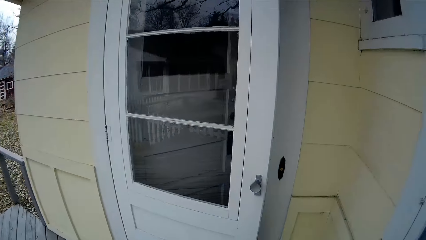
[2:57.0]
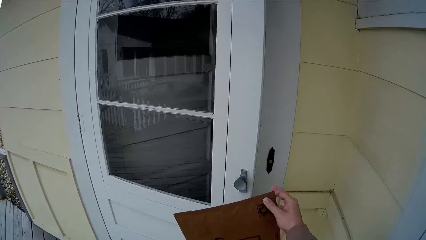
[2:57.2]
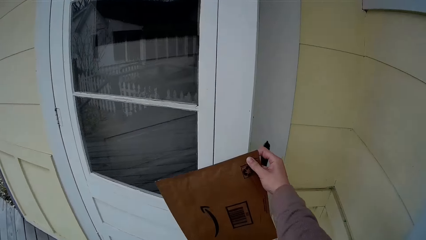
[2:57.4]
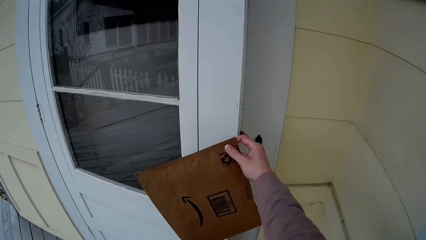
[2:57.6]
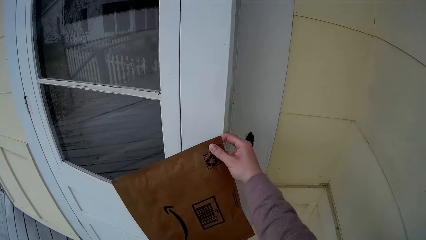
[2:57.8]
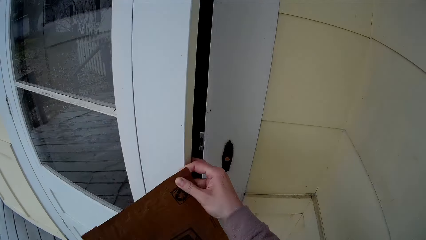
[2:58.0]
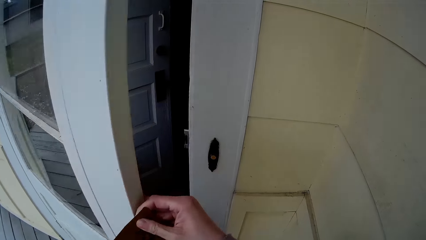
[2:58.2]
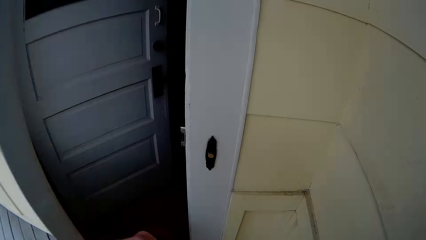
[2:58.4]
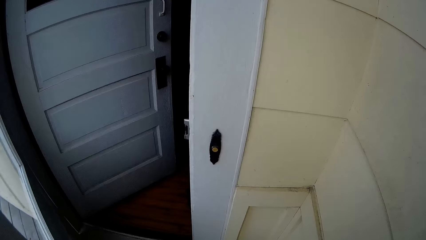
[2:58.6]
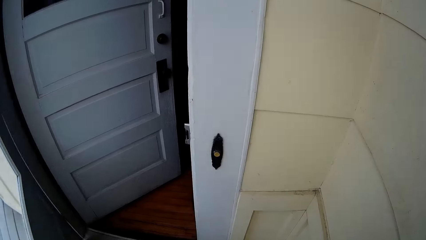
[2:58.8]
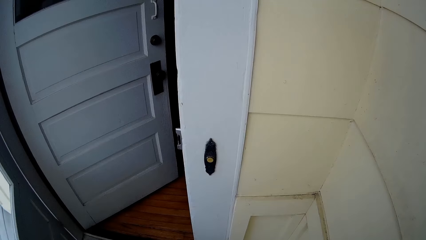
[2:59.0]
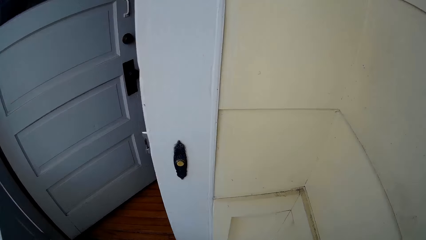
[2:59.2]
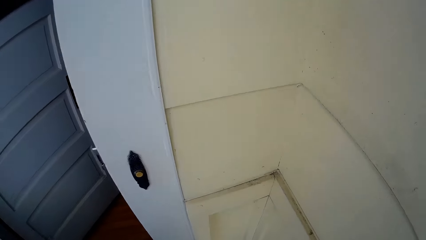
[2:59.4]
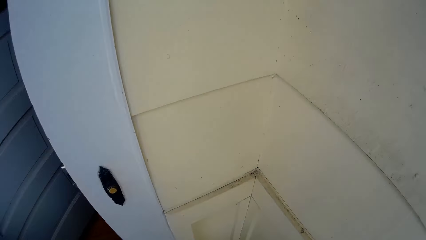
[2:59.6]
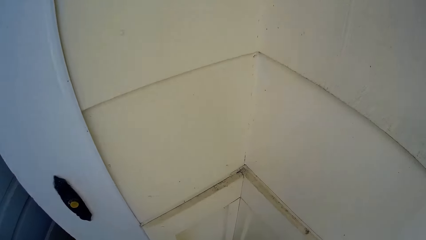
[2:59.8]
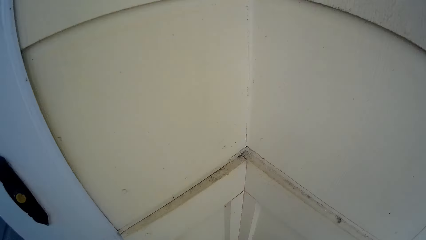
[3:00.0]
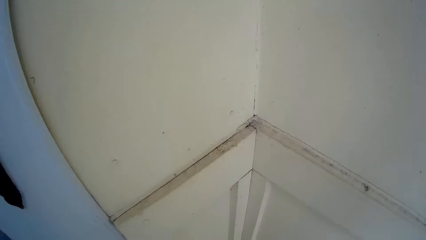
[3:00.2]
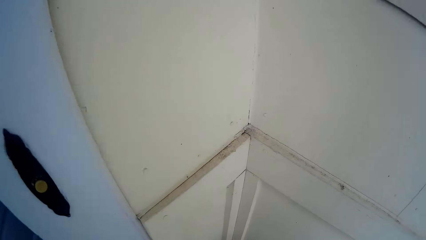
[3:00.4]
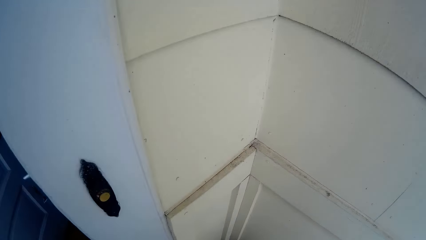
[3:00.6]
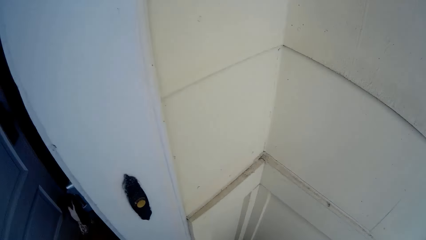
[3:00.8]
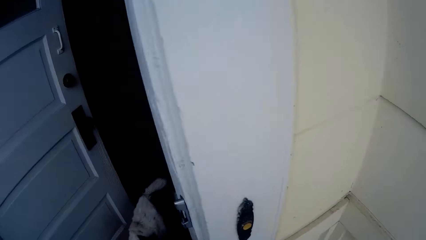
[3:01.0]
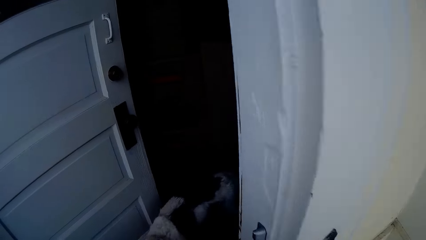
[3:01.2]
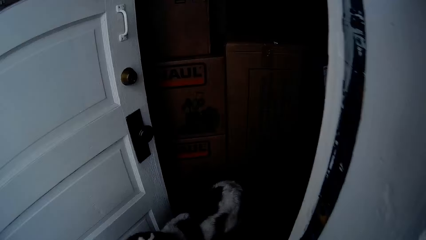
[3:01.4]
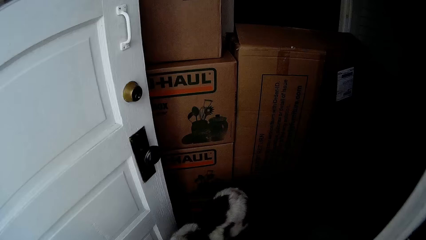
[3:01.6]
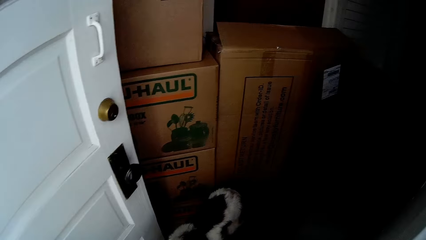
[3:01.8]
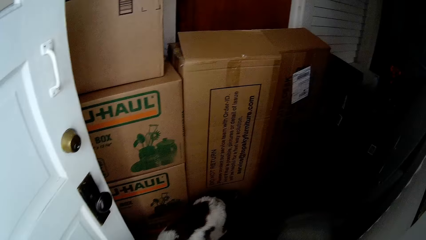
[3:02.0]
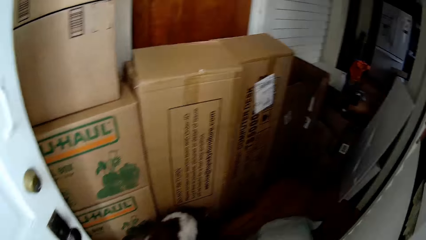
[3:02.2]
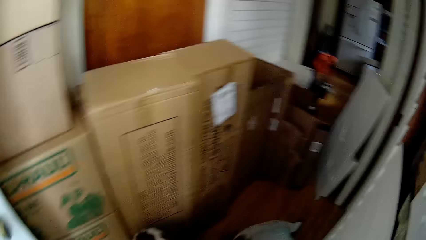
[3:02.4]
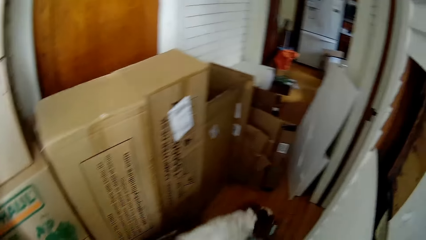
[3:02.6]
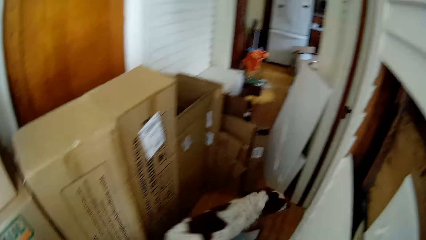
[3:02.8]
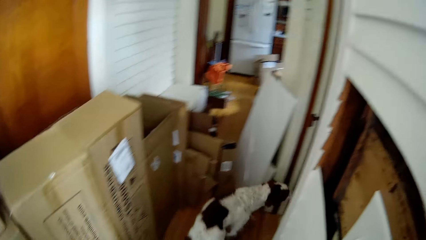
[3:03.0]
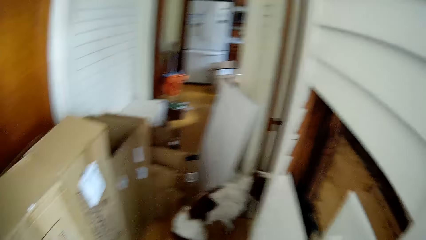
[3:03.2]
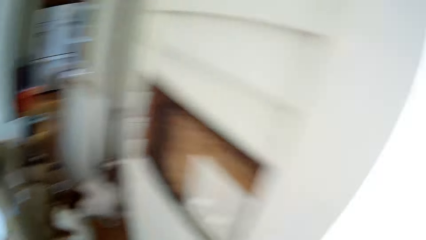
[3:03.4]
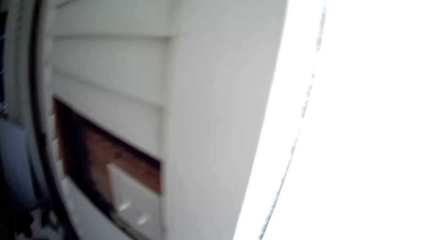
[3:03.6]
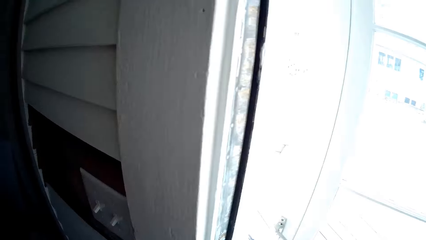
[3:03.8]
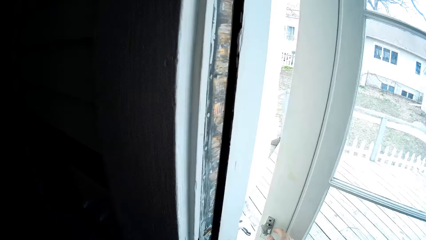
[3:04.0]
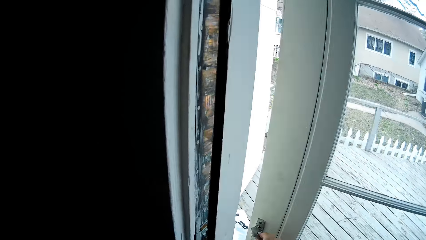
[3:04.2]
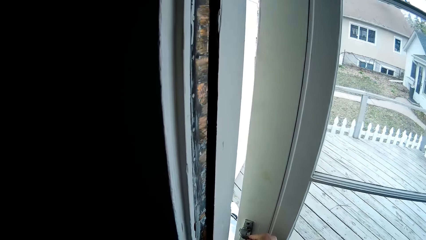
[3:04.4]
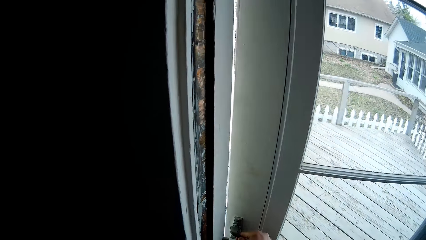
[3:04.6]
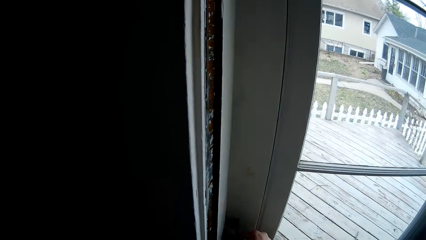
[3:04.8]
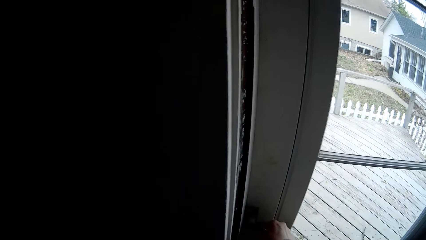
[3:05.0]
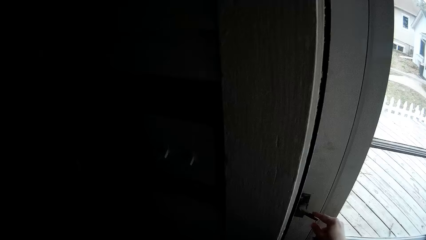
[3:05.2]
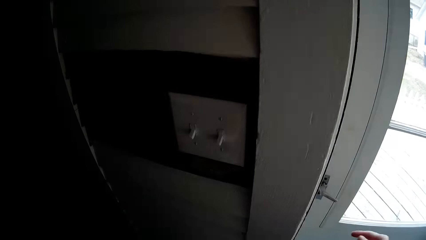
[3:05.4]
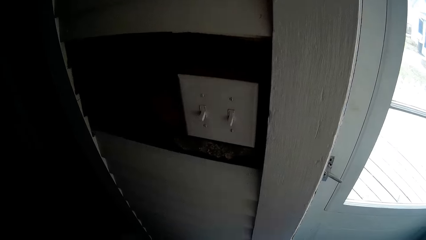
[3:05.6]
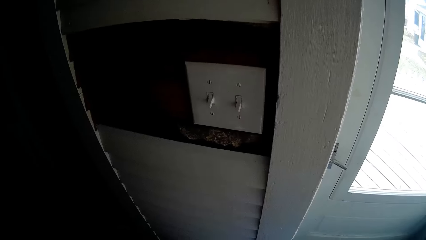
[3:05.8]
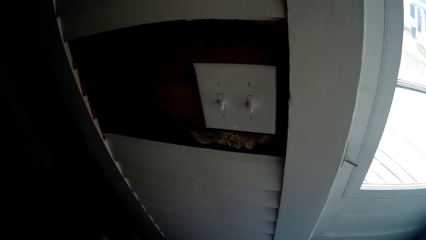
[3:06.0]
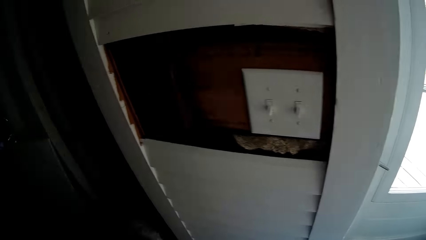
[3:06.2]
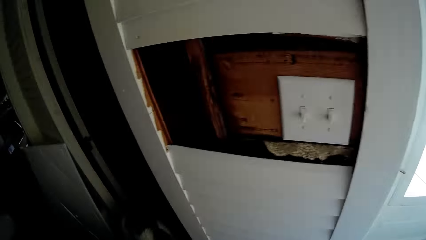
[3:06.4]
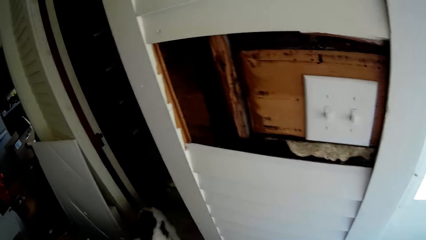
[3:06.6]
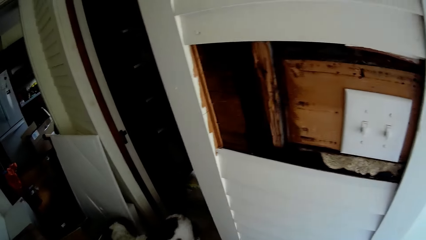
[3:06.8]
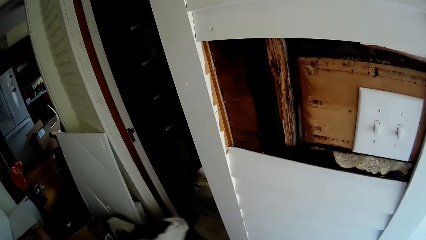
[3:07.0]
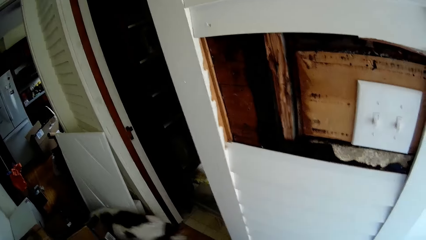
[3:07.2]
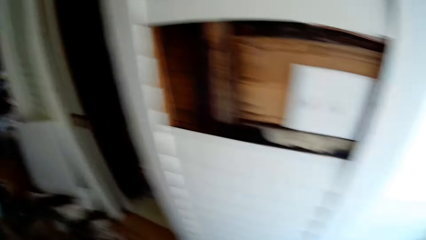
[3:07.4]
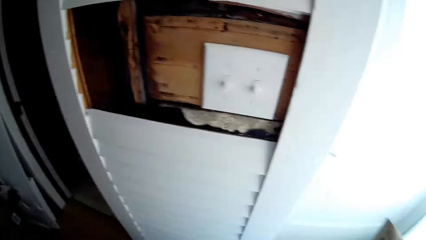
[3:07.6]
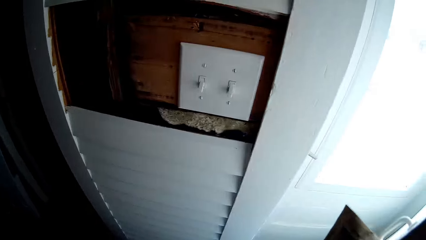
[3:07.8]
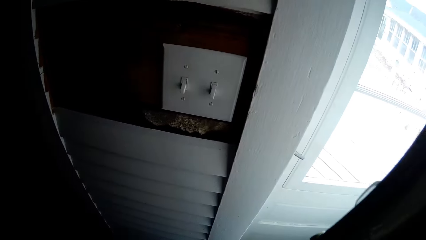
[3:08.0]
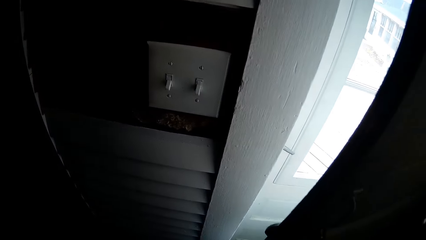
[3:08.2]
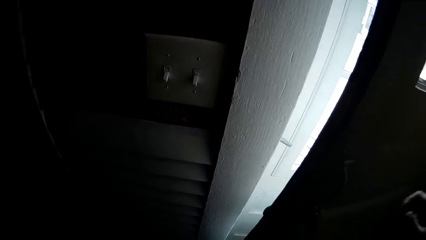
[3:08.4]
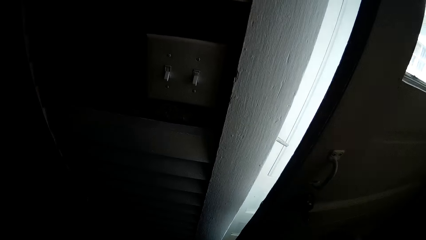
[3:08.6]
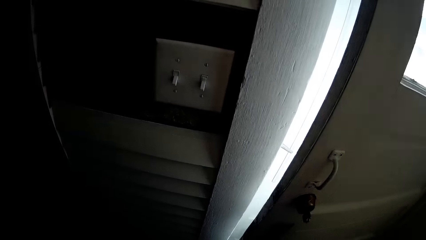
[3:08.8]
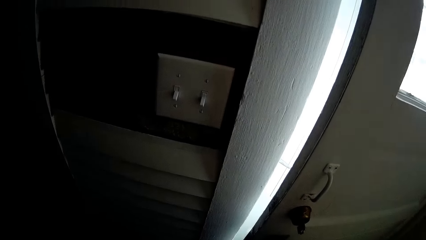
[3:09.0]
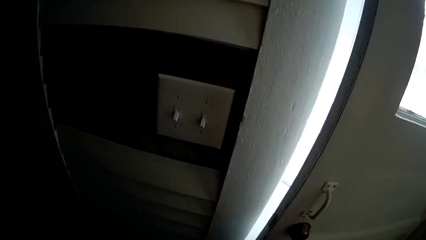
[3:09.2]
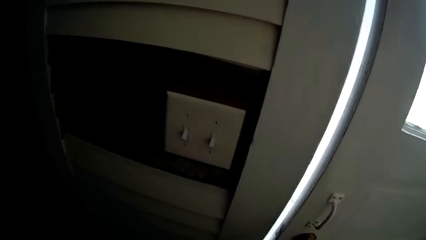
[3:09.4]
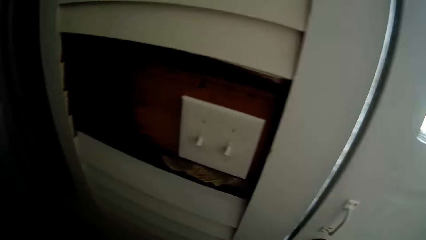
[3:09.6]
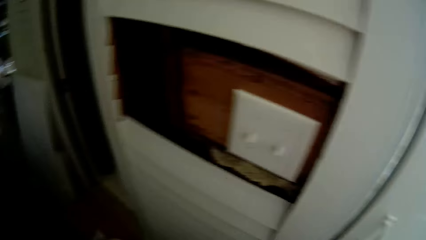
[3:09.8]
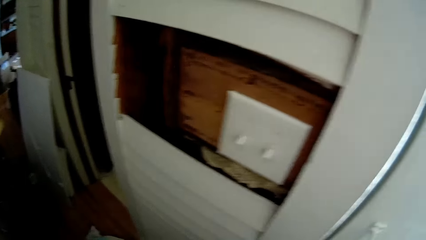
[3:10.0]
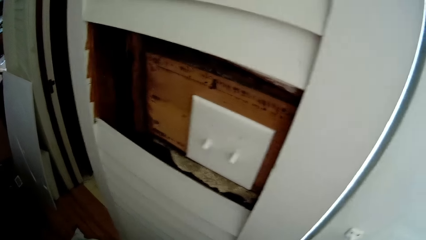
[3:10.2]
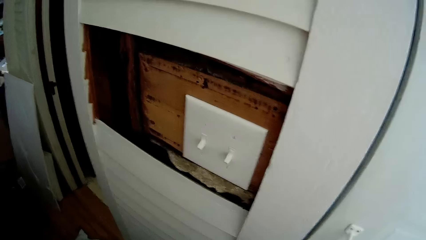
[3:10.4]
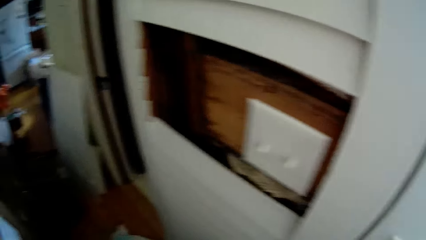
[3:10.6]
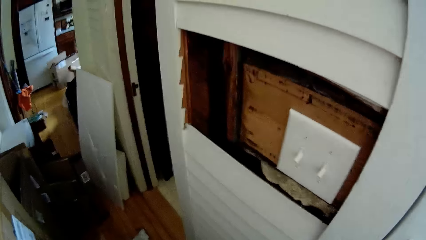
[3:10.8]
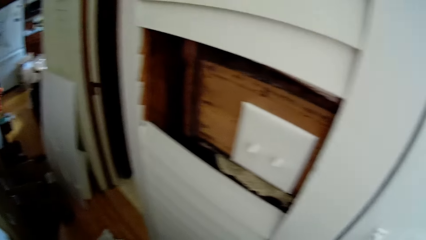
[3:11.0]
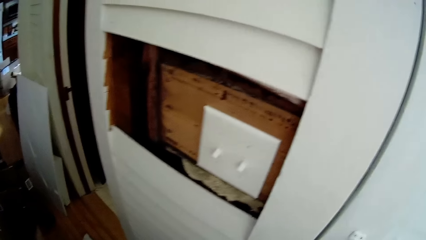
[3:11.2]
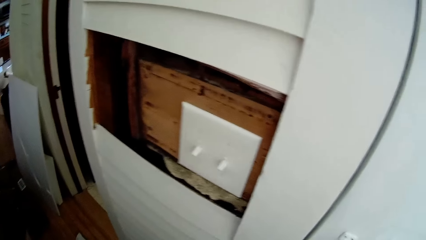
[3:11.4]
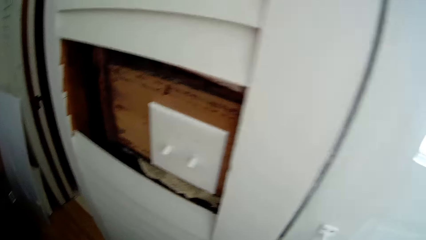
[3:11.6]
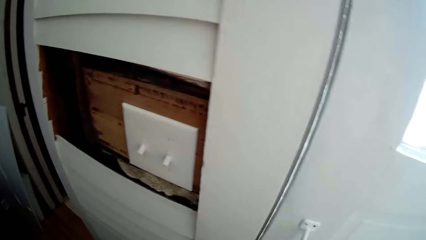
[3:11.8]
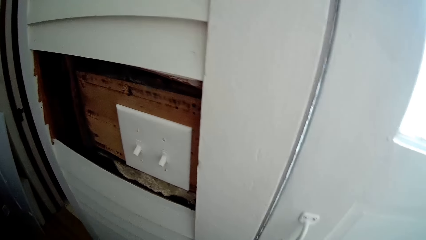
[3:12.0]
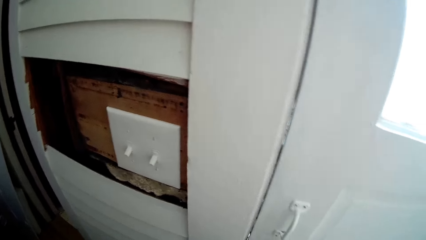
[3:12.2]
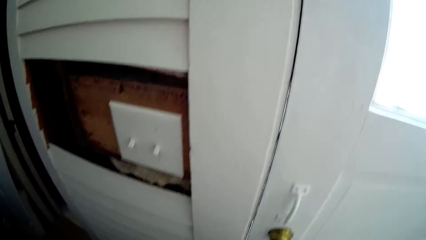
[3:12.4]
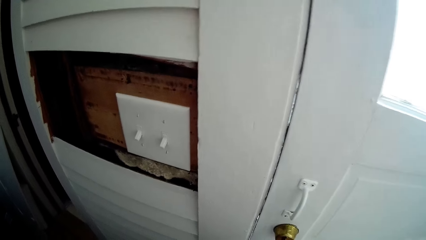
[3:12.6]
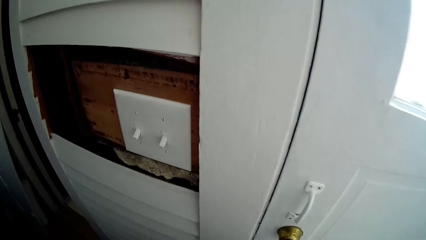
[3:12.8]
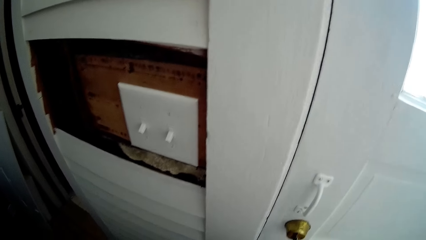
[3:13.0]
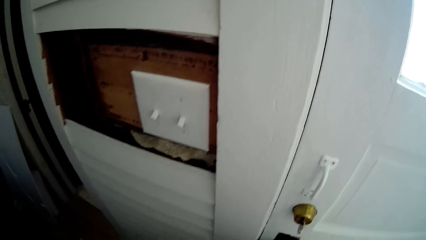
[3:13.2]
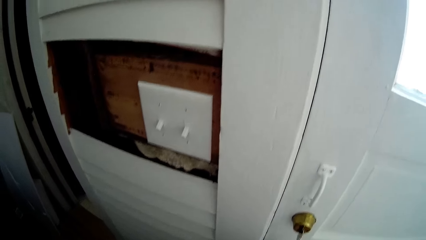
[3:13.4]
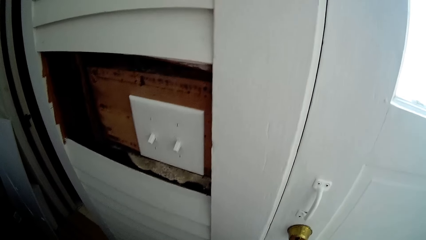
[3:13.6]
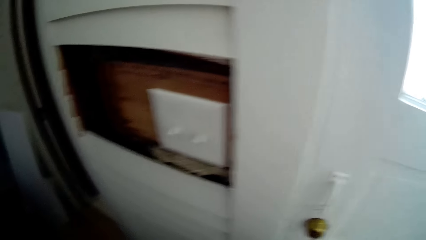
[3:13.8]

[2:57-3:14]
The camera wearer walks back to the house. She opens the outer door with her right hand. She bends down. She walks back inside the house. She turns around. She closes the outer door with her right hand. She closes the inner door with her right hand.
